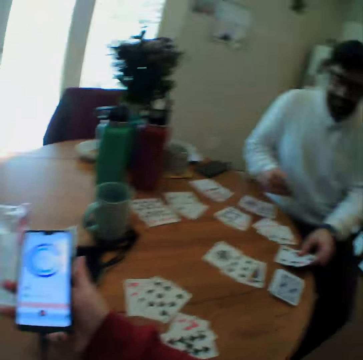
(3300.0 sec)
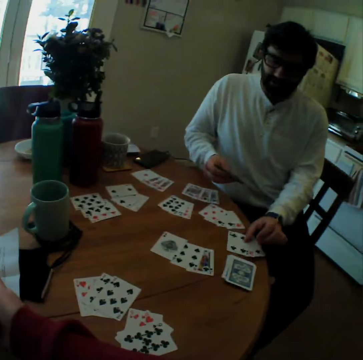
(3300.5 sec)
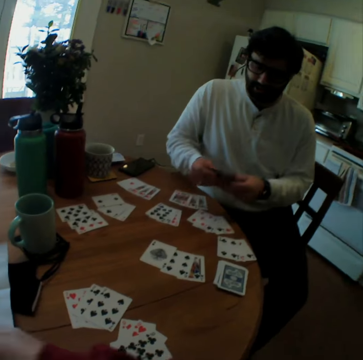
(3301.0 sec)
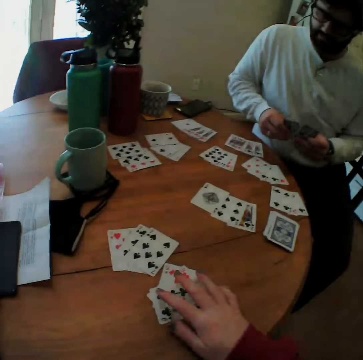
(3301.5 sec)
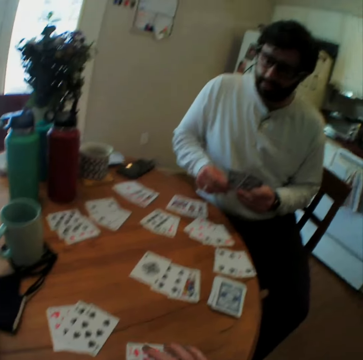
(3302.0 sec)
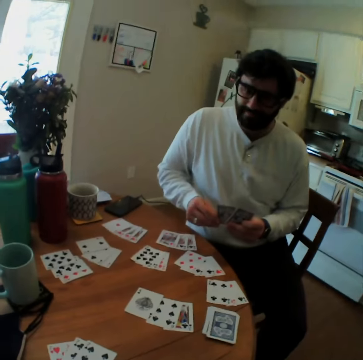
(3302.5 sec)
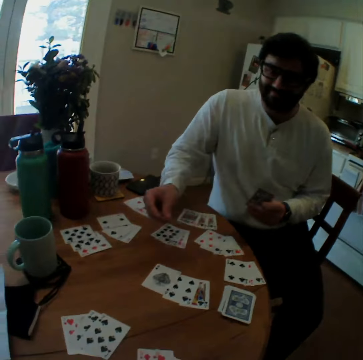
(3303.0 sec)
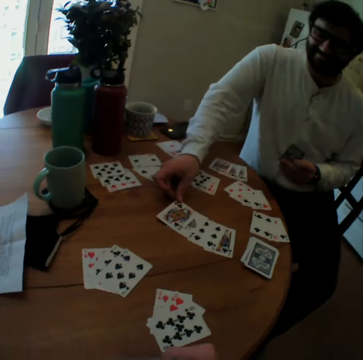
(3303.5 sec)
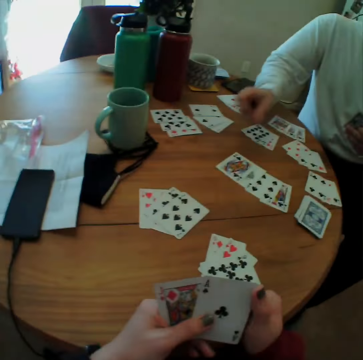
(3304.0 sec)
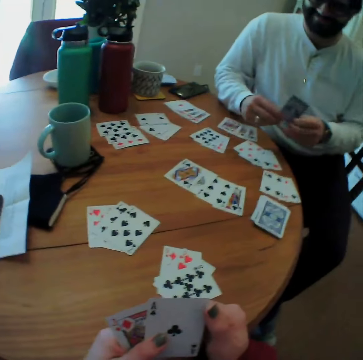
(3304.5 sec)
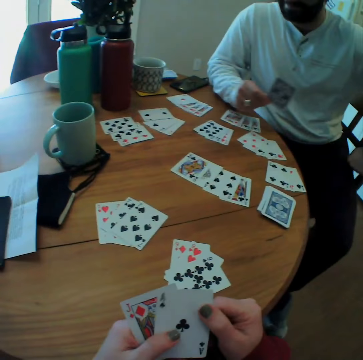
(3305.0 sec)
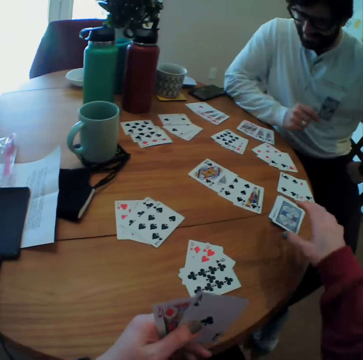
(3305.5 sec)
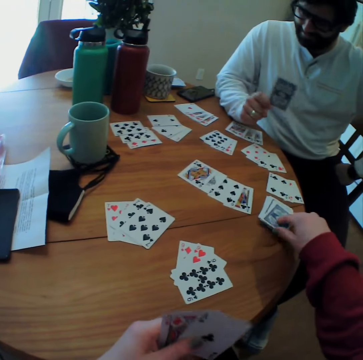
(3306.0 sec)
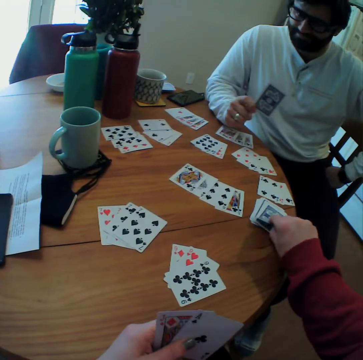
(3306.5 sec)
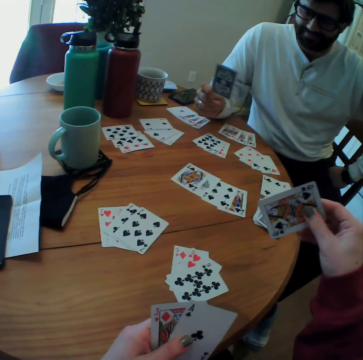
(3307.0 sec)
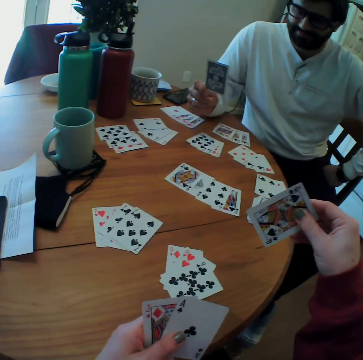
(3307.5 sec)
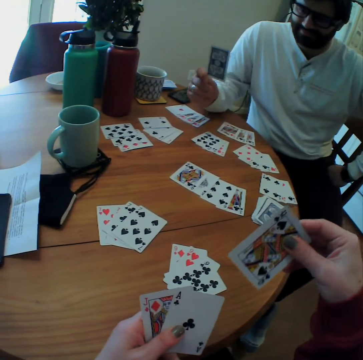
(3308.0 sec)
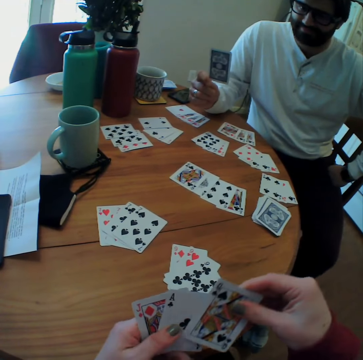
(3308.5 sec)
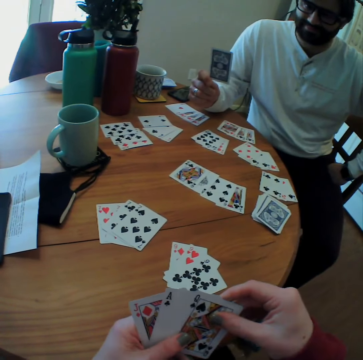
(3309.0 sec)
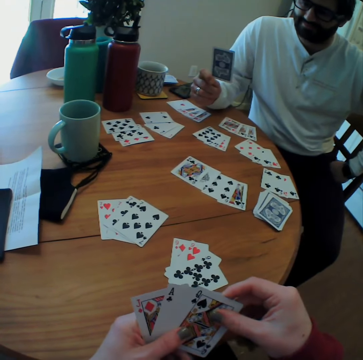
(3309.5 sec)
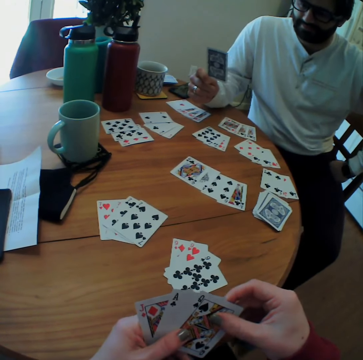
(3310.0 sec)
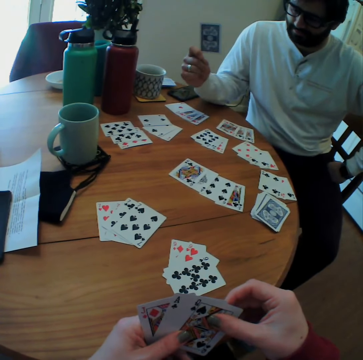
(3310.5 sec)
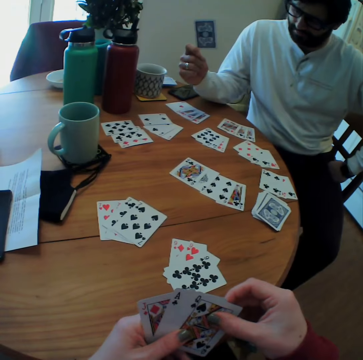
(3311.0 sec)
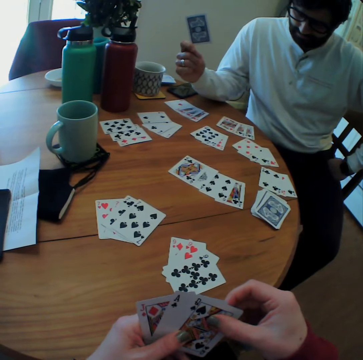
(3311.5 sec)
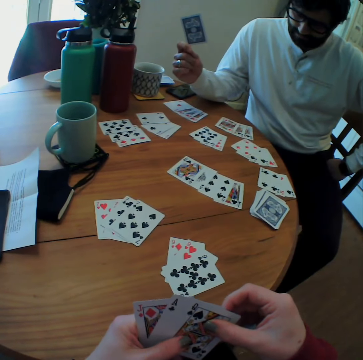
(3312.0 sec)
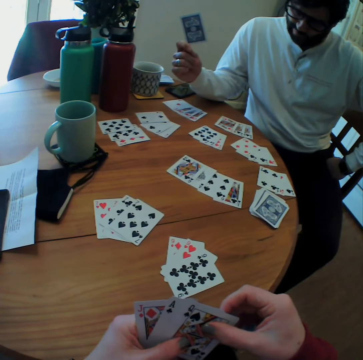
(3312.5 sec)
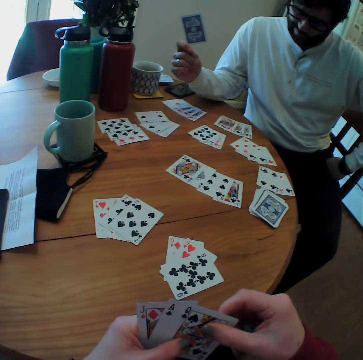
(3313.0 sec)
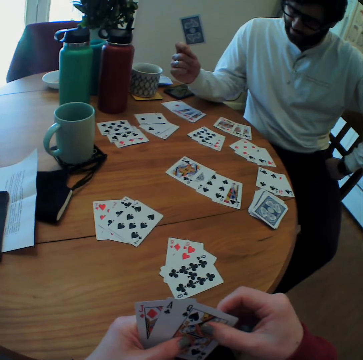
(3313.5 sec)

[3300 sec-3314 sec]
The camera wearer places the phone on the table. A man puts the card on the table. The camera wearer picks the cards on the table.

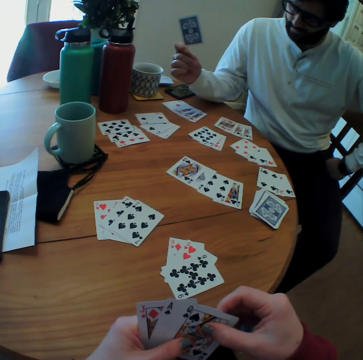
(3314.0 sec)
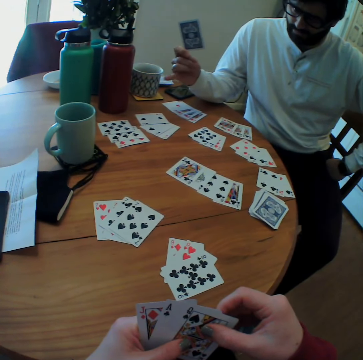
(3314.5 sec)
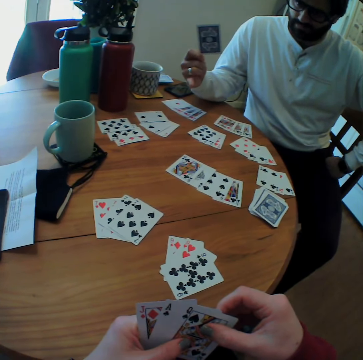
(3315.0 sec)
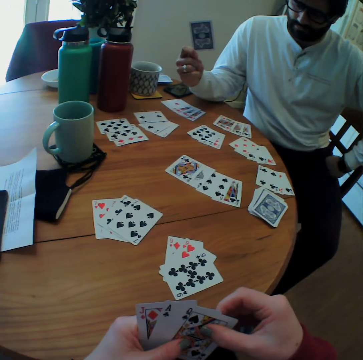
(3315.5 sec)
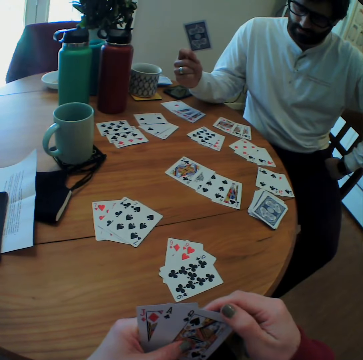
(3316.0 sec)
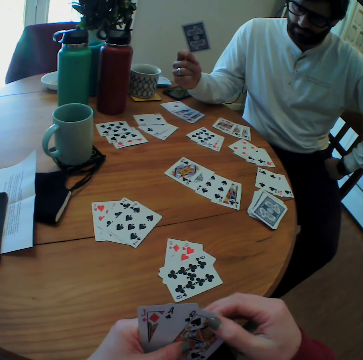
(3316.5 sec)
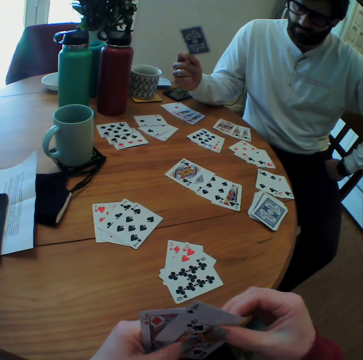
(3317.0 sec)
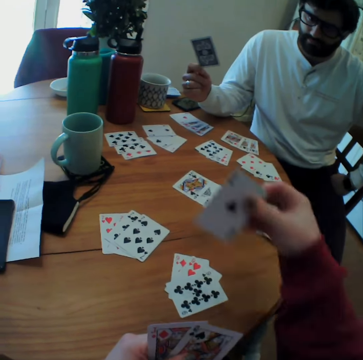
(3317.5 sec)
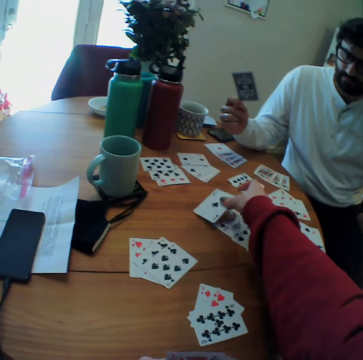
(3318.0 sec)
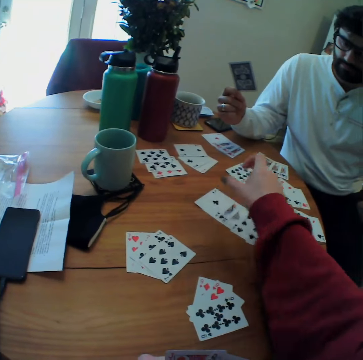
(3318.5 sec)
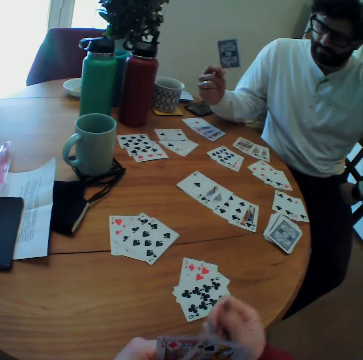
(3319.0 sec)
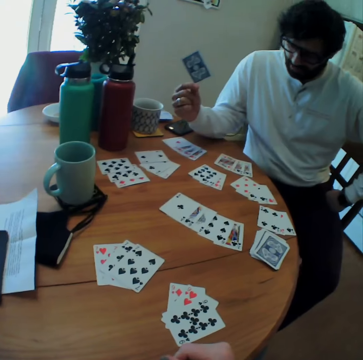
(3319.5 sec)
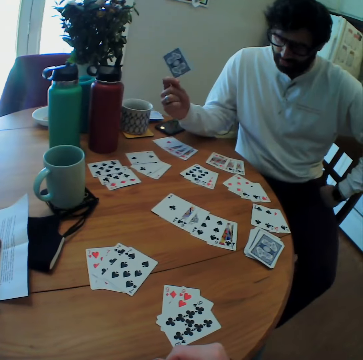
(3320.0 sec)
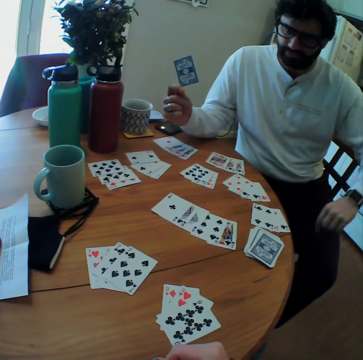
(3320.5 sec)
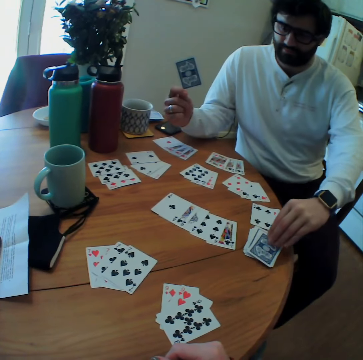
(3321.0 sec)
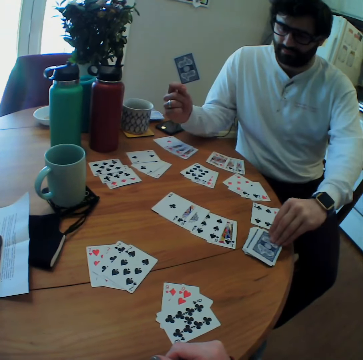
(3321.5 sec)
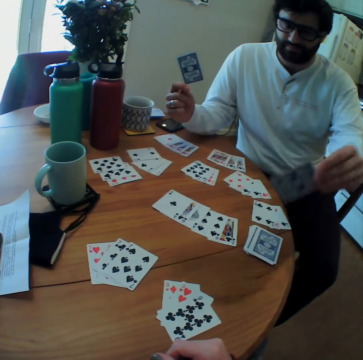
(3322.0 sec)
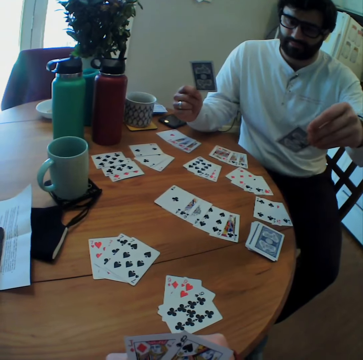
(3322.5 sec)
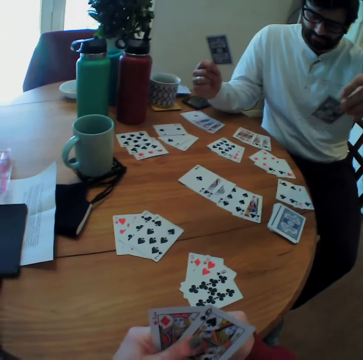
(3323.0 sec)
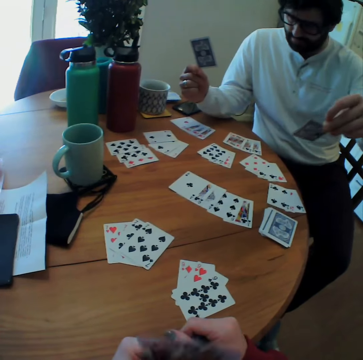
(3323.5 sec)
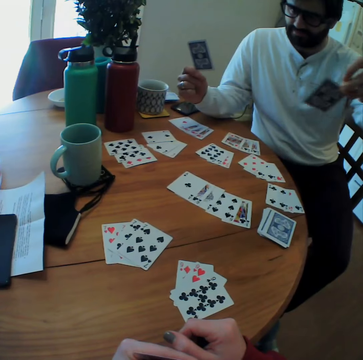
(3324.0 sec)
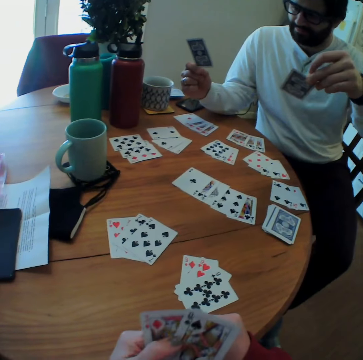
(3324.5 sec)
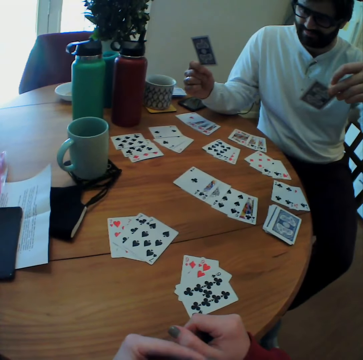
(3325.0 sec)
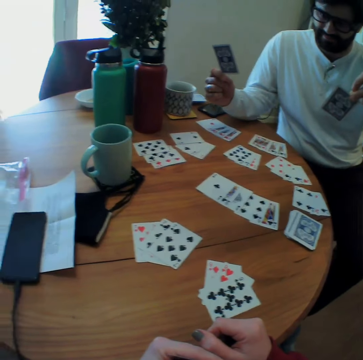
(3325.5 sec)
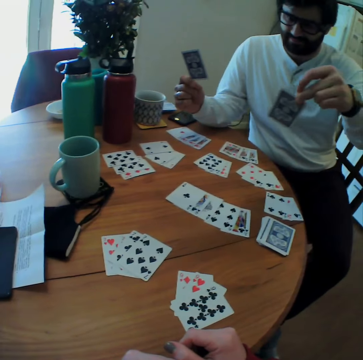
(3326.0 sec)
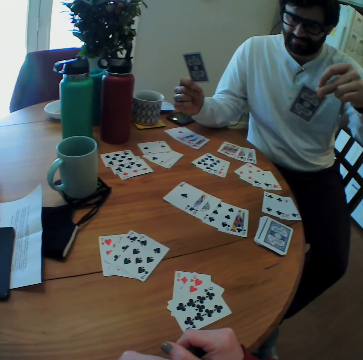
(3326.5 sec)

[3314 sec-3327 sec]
The camera wearer puts the card on the table. A person picks the card on the table.

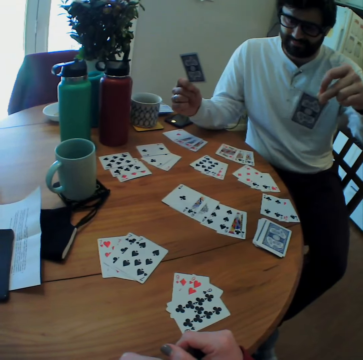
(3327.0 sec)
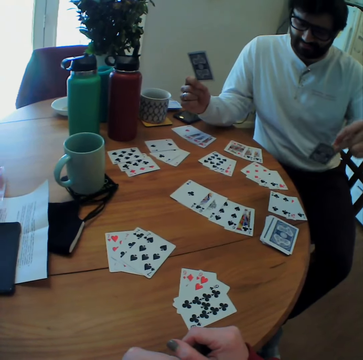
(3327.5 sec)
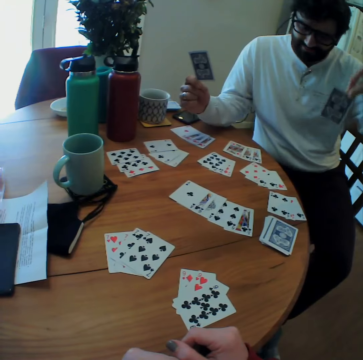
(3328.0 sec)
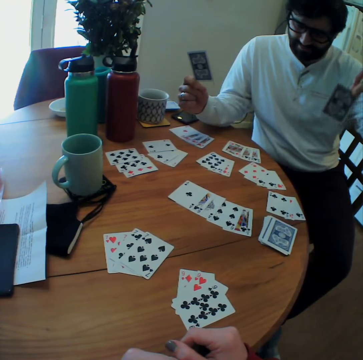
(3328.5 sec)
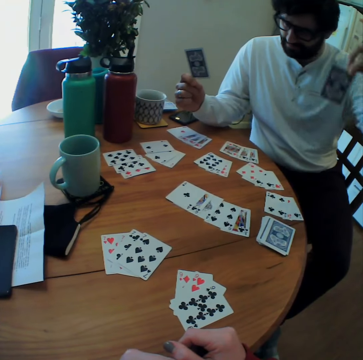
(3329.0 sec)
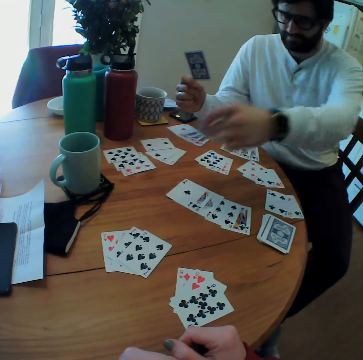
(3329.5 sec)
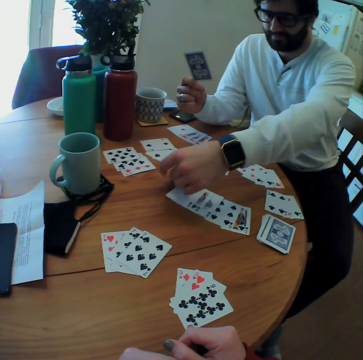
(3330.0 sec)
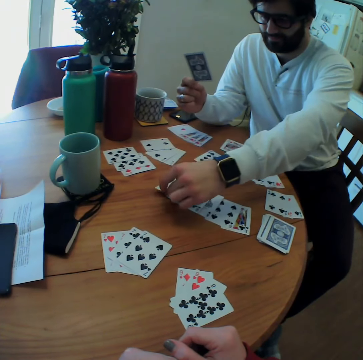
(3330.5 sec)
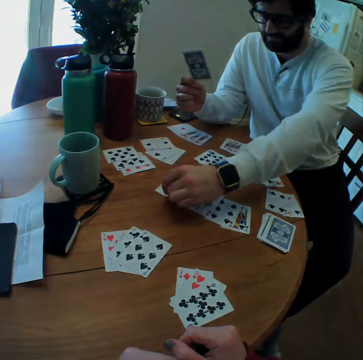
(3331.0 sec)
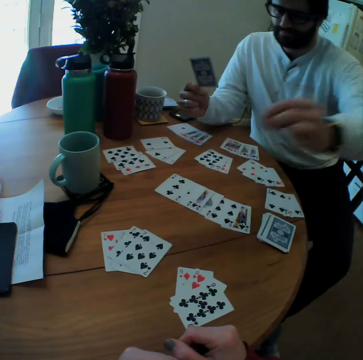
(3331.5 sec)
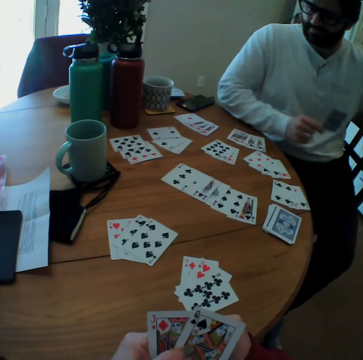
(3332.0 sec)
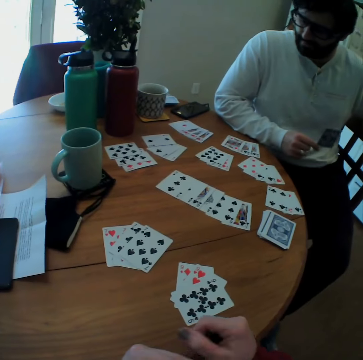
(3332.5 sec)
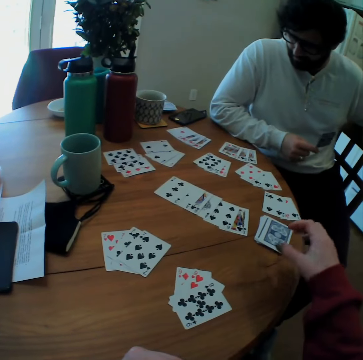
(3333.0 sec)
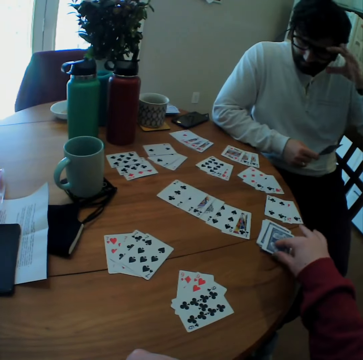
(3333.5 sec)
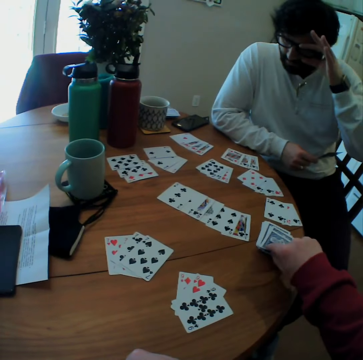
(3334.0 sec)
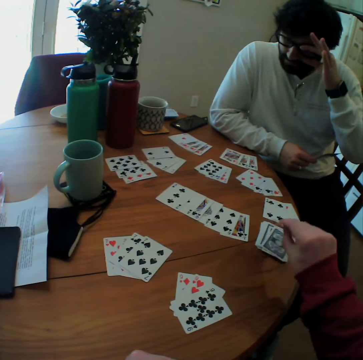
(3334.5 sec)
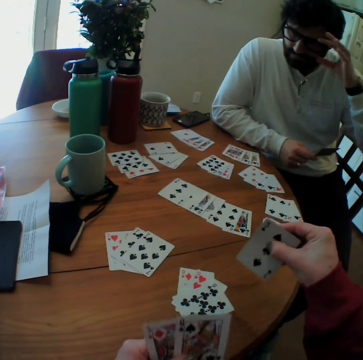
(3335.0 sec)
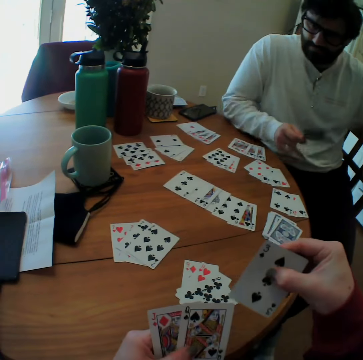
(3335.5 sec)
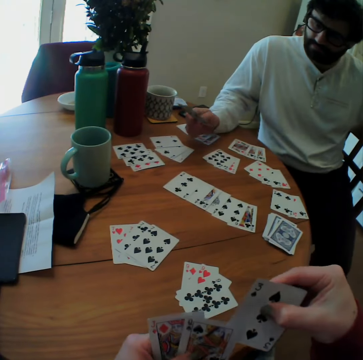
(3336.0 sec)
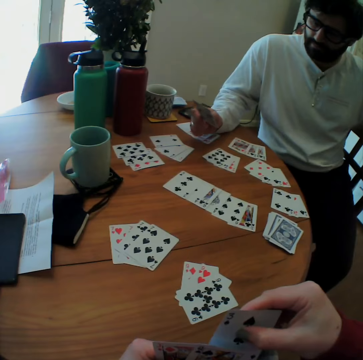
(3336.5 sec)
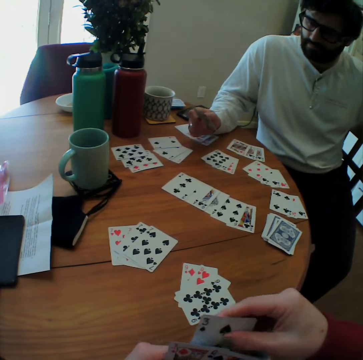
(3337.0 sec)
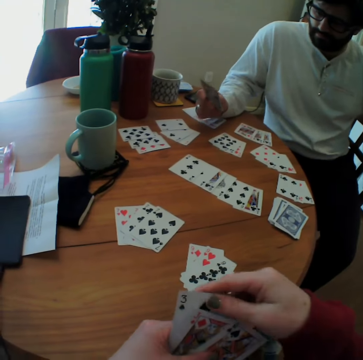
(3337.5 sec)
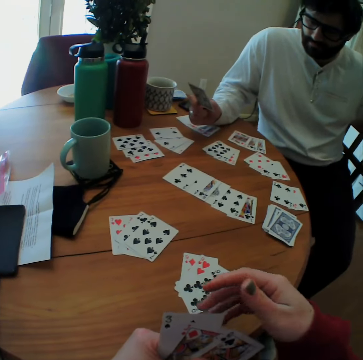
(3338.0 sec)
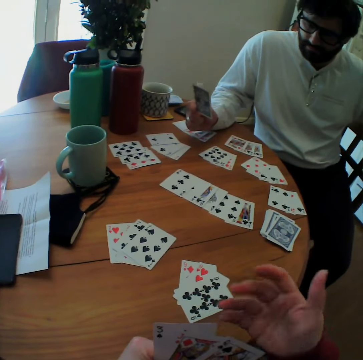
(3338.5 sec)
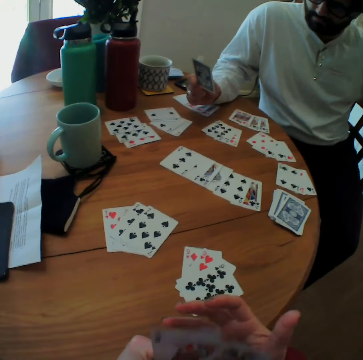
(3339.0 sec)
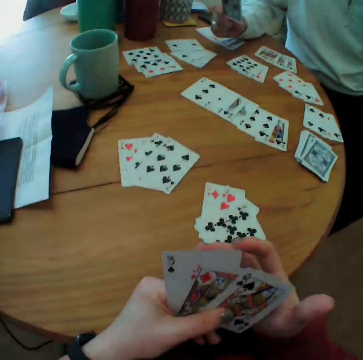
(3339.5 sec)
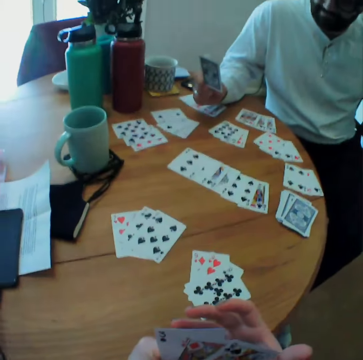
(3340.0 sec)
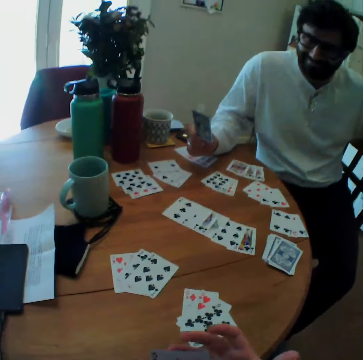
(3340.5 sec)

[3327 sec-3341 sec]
A man puts the card on the table. The camera wearer picks the card on the table.
